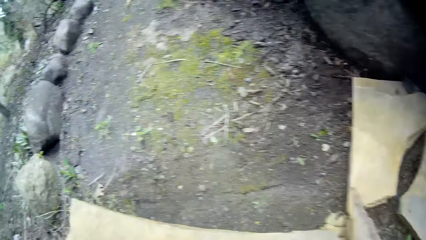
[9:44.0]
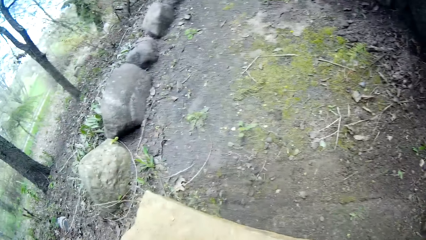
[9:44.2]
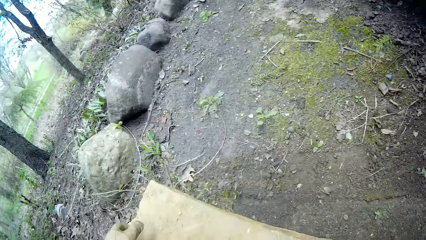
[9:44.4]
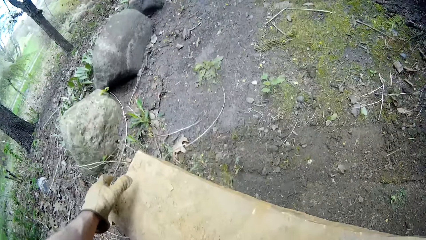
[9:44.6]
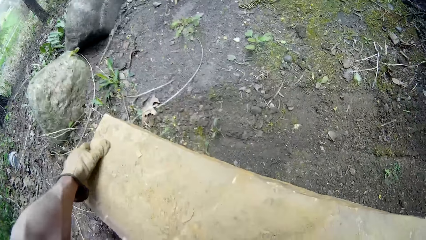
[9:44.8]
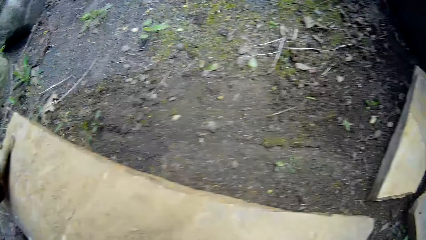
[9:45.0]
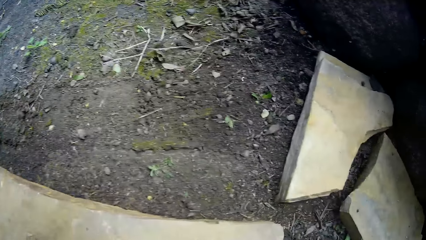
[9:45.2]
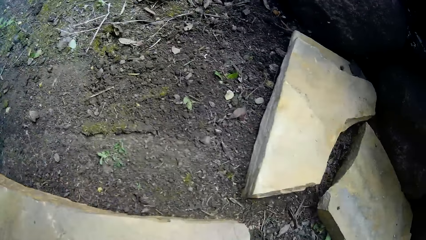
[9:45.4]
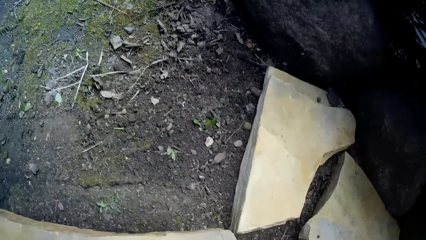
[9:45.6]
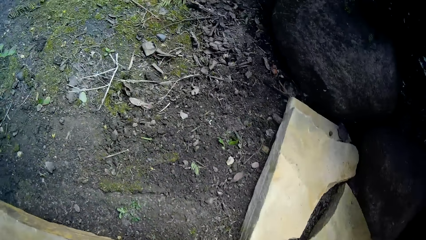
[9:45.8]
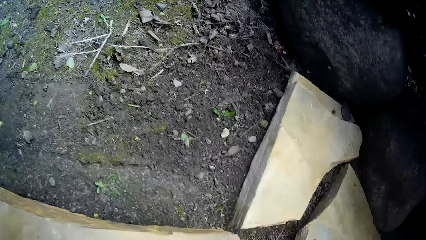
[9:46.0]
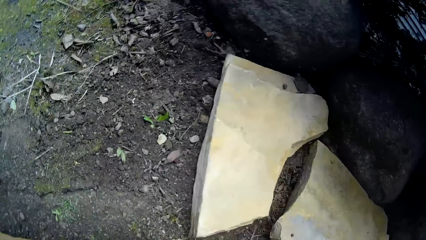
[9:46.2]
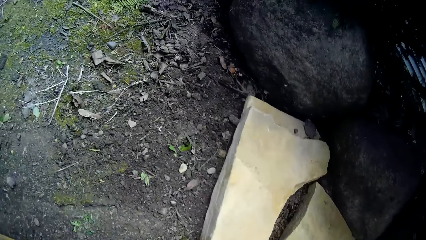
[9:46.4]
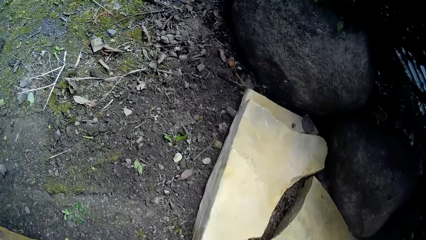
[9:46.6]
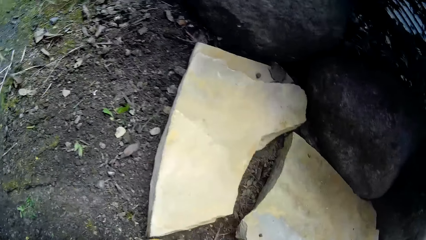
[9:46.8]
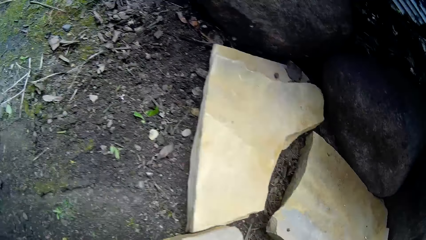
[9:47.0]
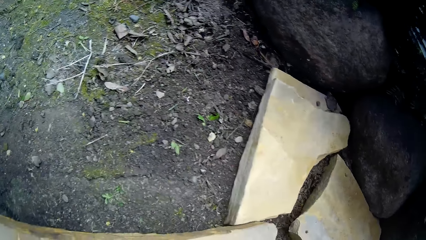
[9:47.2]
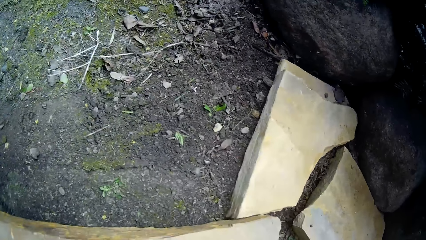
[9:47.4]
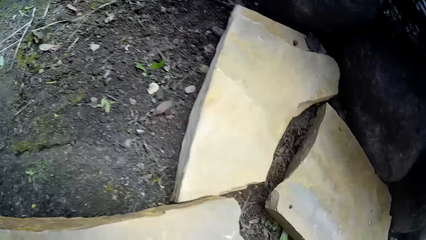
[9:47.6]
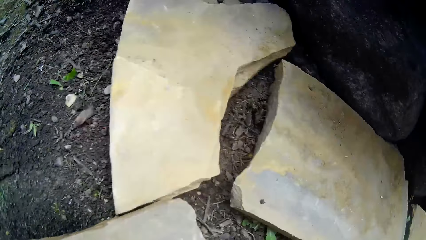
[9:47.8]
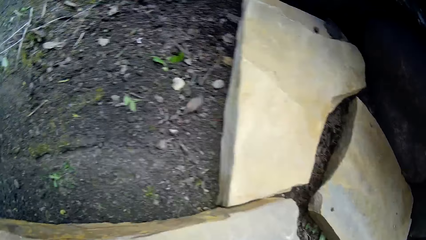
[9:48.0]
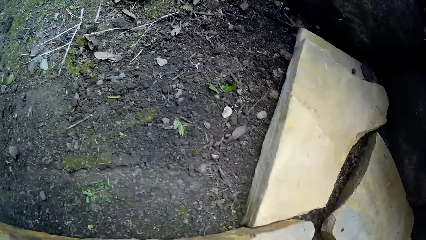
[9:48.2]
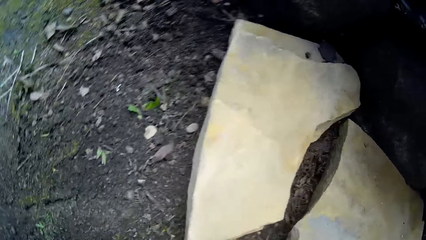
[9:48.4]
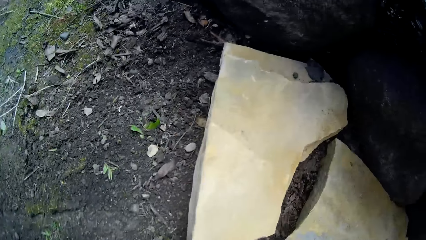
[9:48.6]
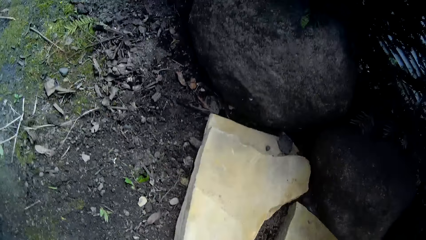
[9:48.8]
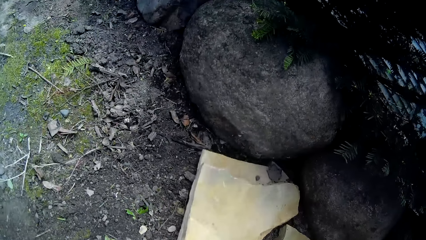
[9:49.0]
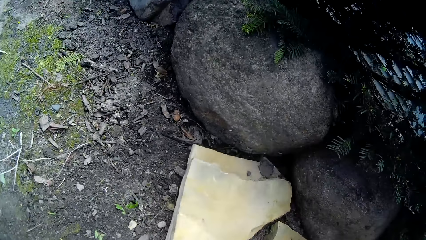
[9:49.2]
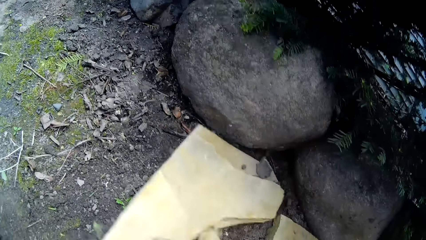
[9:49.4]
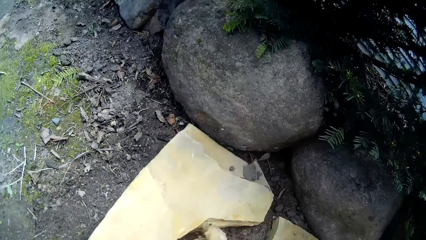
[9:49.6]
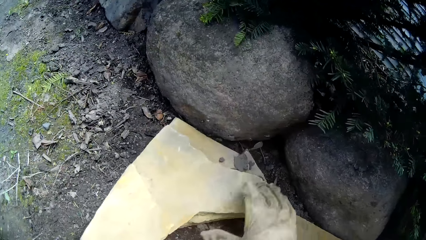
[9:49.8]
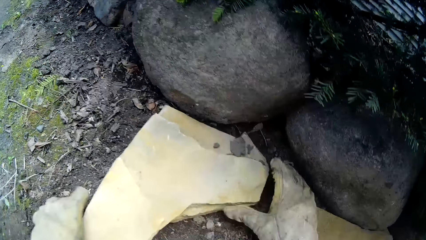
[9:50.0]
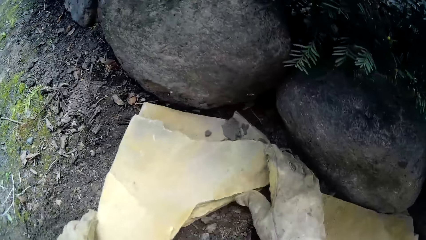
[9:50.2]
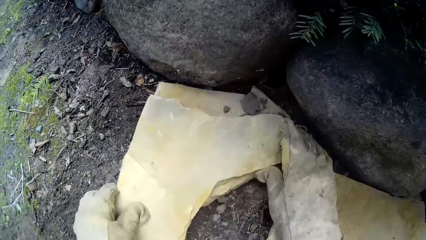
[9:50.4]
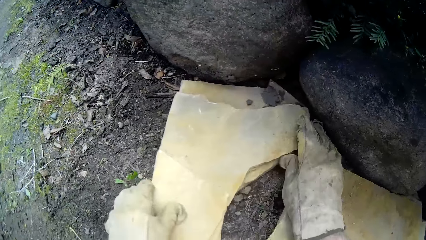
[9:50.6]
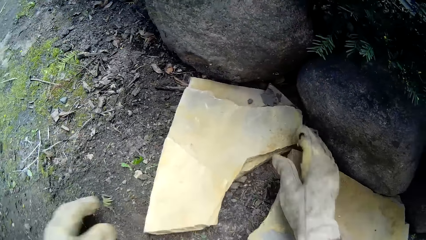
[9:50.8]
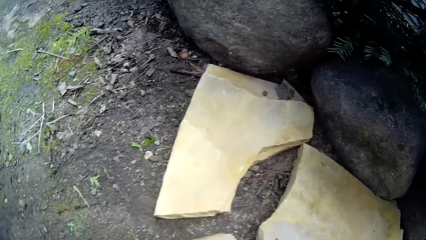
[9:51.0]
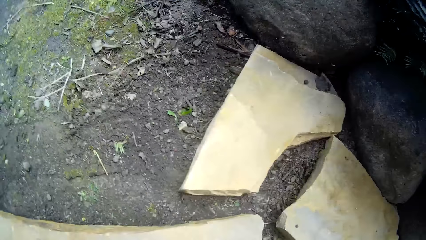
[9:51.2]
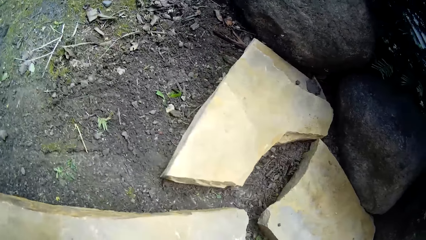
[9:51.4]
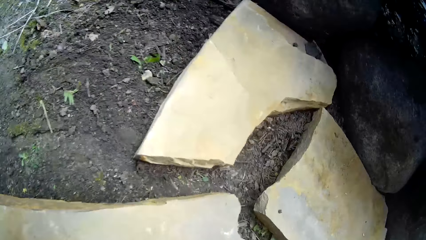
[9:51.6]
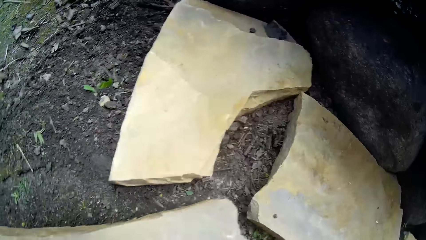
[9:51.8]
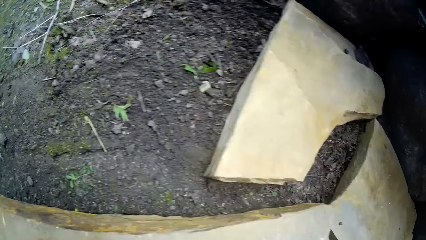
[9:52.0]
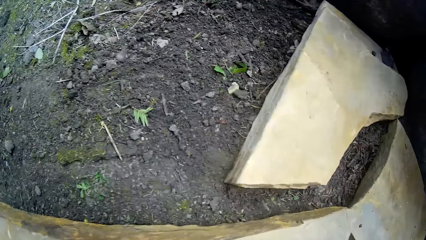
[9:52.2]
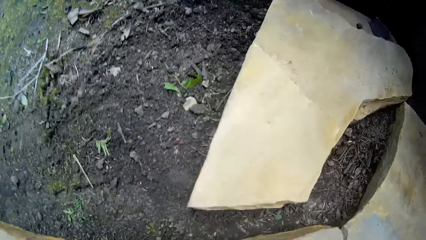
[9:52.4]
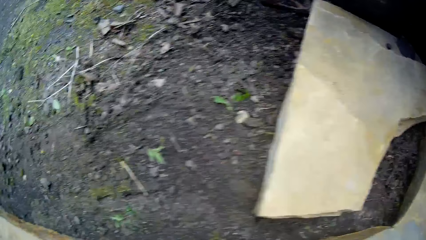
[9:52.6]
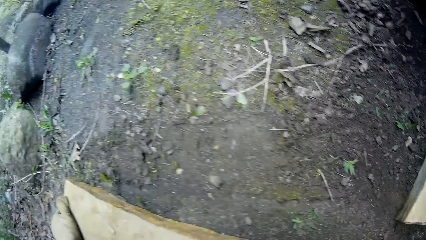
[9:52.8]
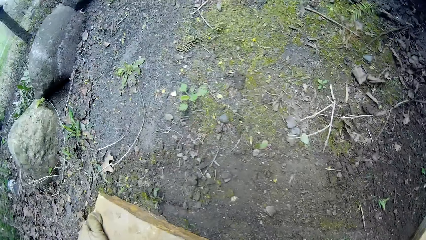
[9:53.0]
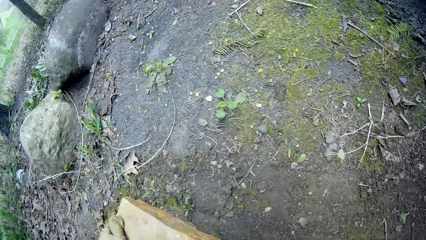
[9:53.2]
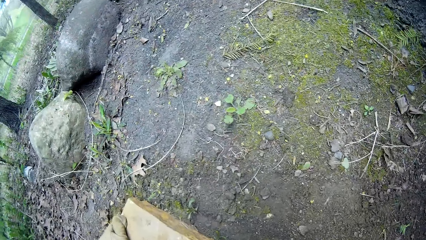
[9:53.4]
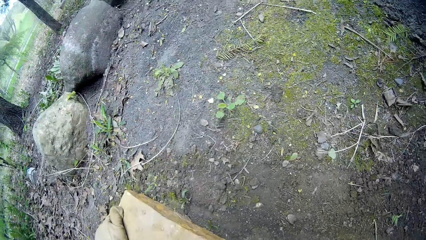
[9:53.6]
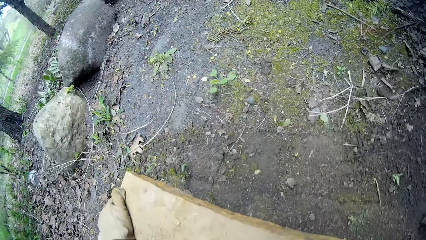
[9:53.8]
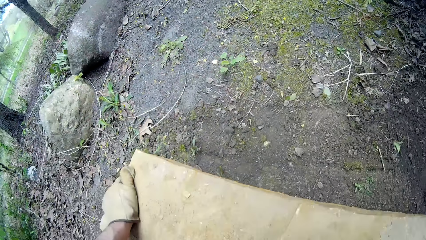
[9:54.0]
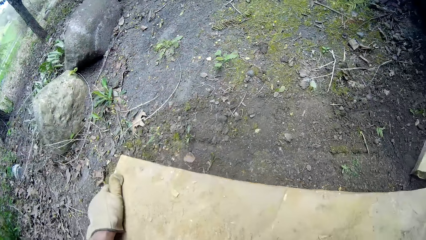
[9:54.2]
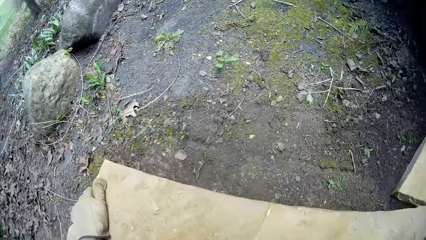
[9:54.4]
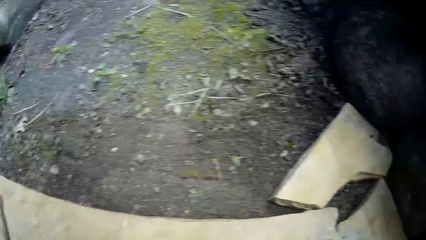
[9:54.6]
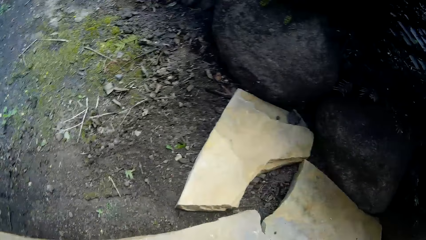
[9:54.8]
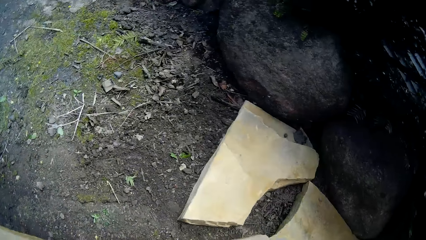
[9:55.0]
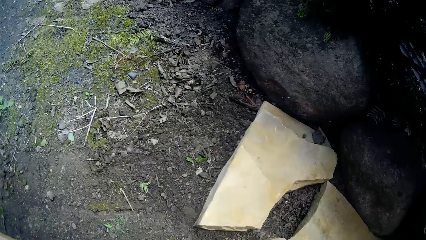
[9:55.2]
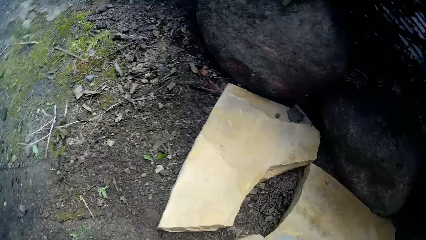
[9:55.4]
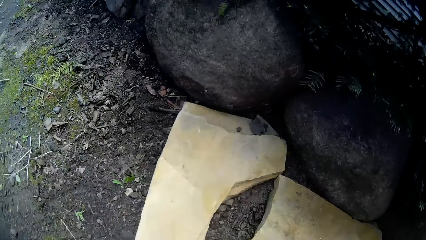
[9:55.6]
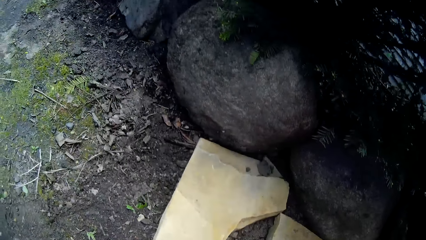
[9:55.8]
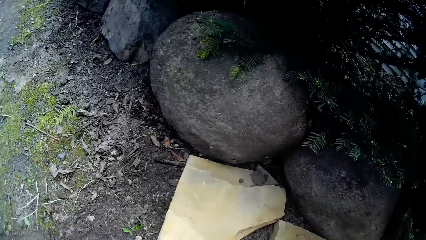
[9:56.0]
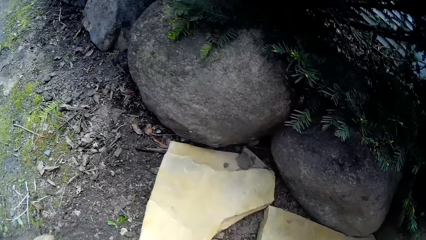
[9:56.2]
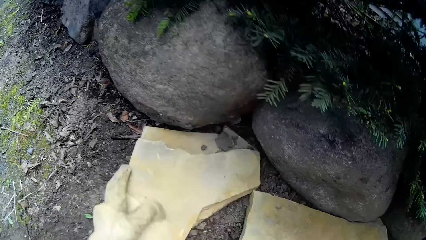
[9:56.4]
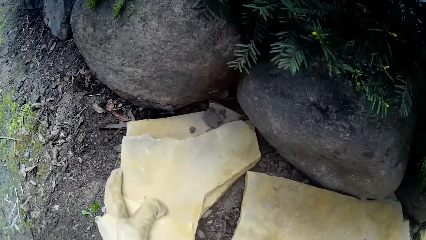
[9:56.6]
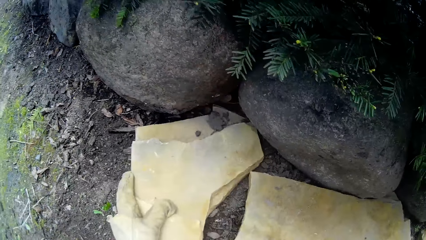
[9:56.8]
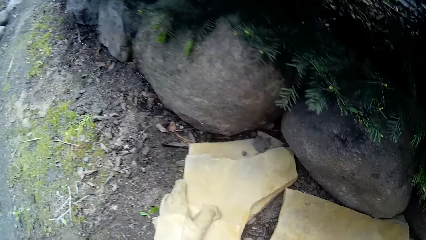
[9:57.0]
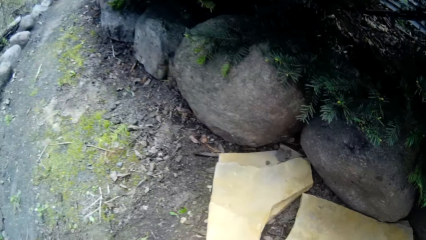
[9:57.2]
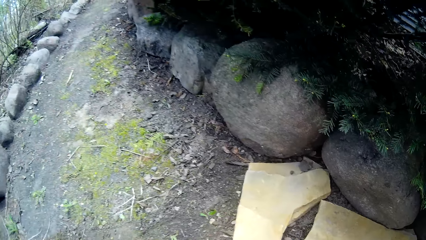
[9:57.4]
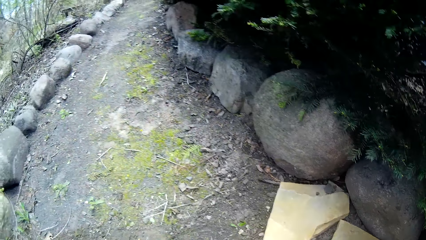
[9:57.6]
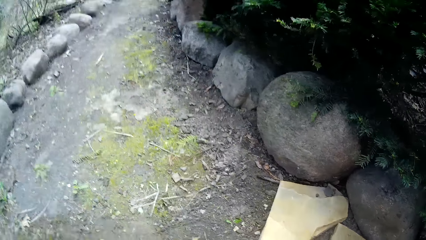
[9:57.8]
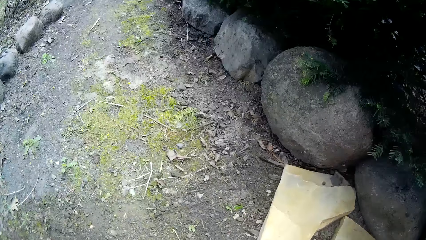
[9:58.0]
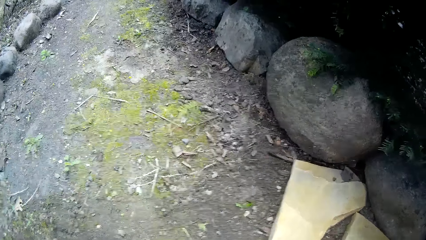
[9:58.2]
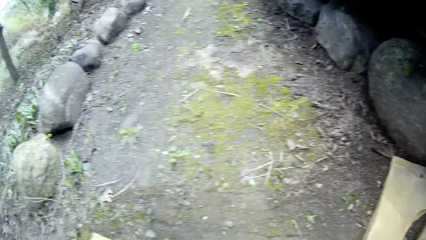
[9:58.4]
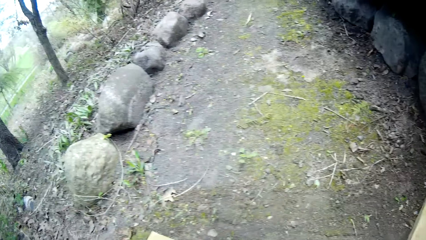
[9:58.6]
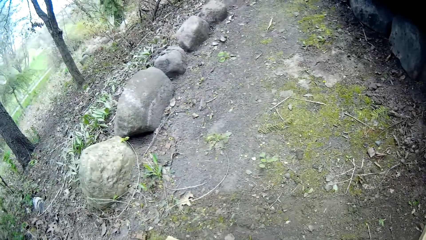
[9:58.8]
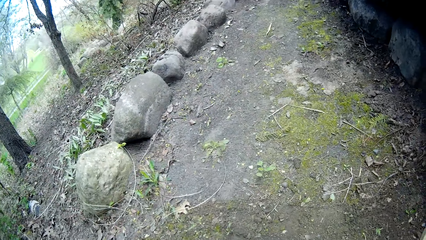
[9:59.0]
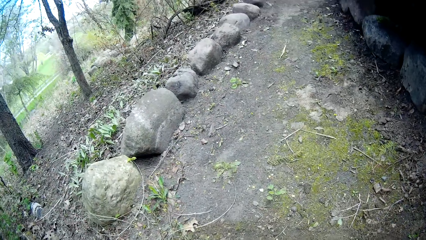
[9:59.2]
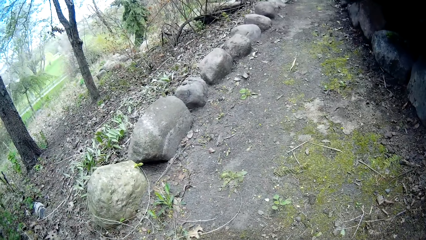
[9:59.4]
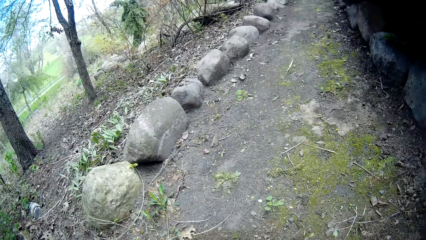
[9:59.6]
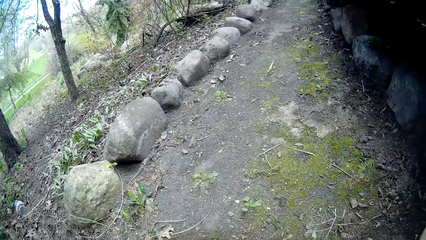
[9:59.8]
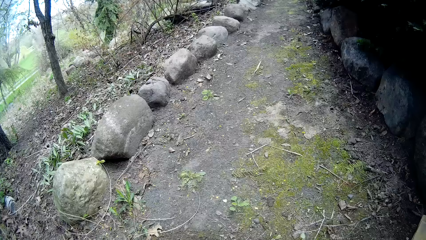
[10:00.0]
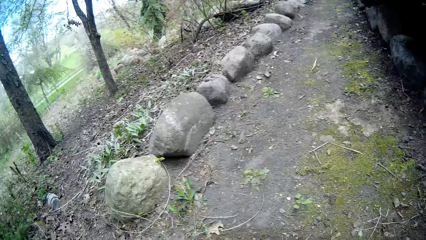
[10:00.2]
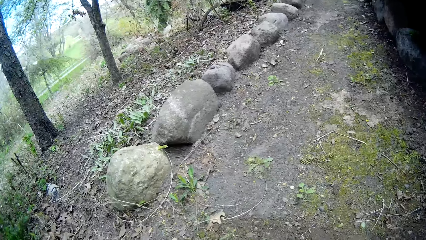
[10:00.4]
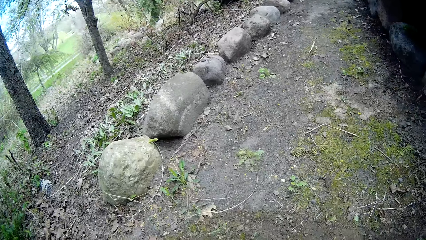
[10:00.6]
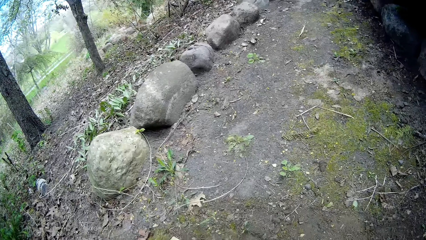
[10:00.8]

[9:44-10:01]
The camera wearer adjusts the slates on the garden's pathway. They look around.
